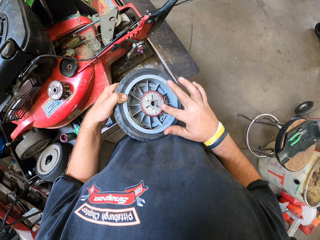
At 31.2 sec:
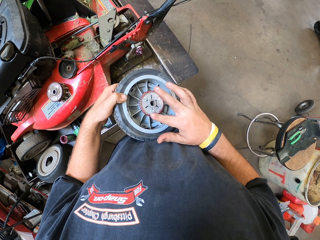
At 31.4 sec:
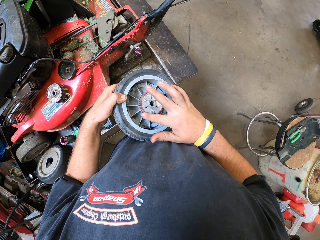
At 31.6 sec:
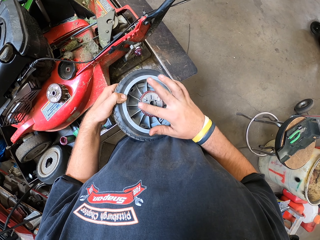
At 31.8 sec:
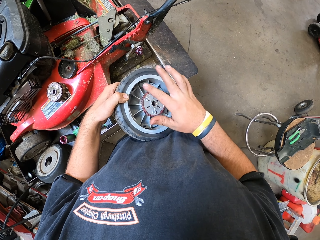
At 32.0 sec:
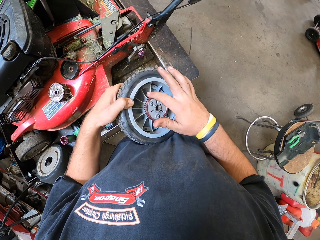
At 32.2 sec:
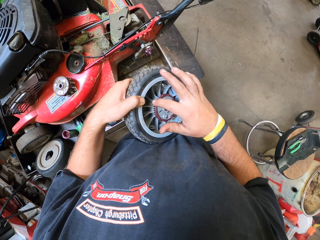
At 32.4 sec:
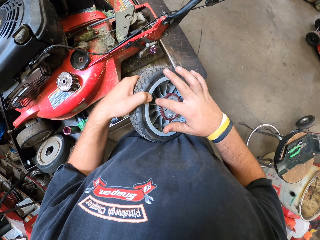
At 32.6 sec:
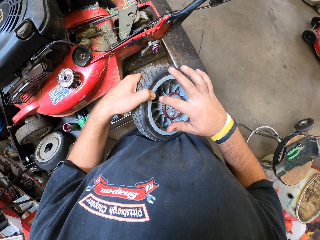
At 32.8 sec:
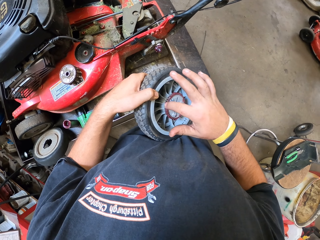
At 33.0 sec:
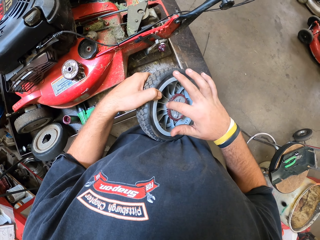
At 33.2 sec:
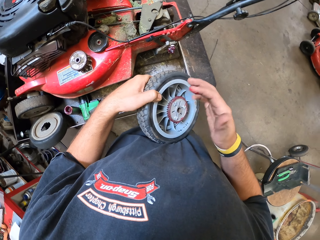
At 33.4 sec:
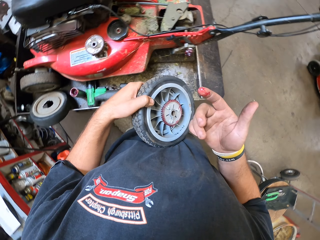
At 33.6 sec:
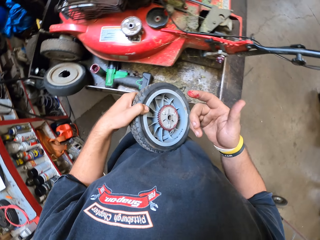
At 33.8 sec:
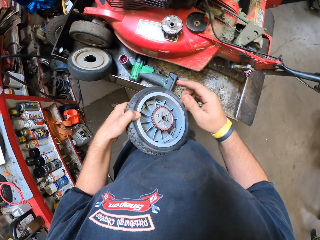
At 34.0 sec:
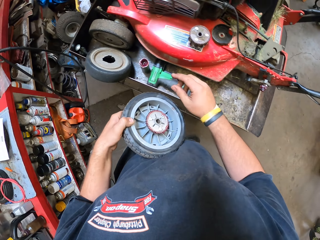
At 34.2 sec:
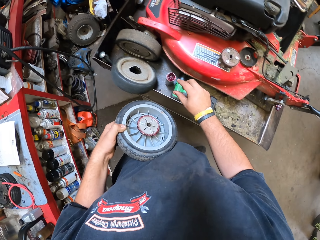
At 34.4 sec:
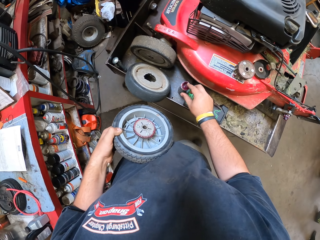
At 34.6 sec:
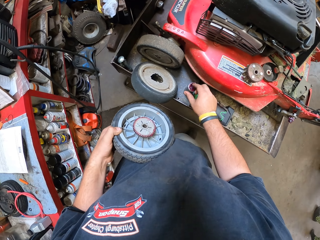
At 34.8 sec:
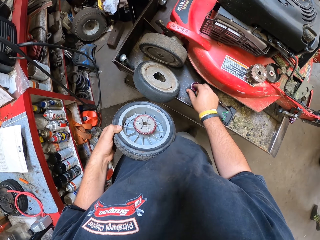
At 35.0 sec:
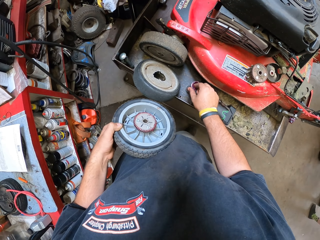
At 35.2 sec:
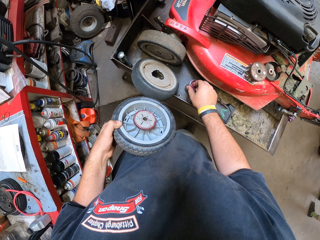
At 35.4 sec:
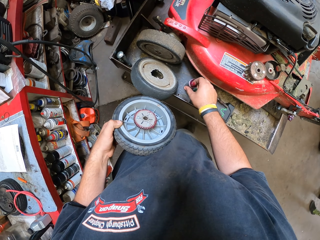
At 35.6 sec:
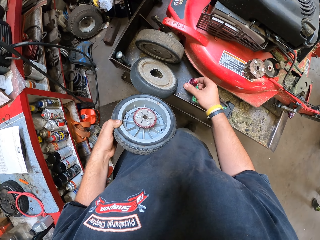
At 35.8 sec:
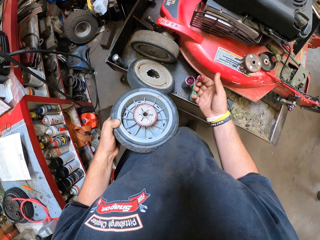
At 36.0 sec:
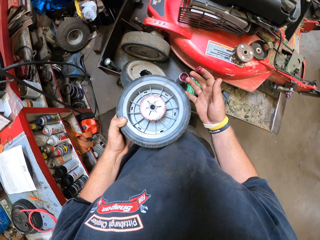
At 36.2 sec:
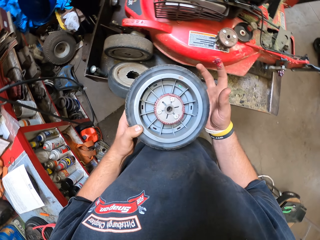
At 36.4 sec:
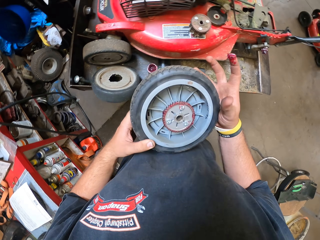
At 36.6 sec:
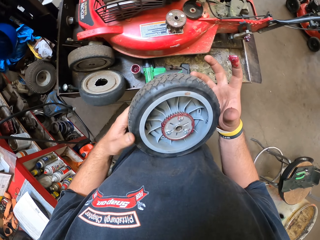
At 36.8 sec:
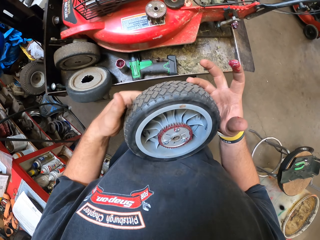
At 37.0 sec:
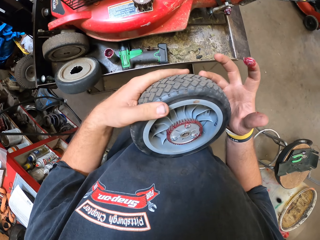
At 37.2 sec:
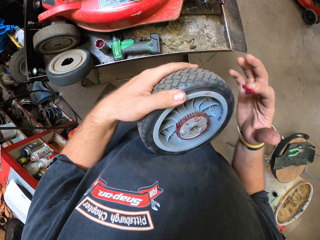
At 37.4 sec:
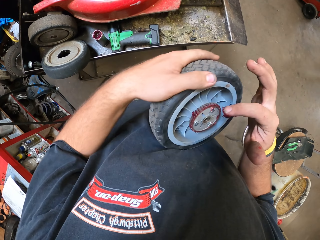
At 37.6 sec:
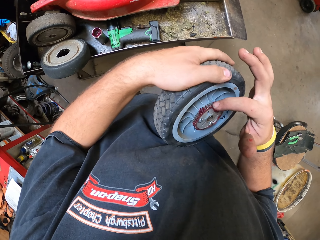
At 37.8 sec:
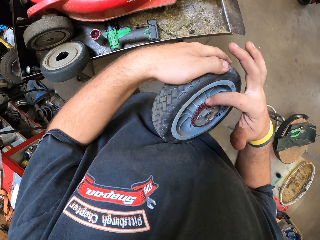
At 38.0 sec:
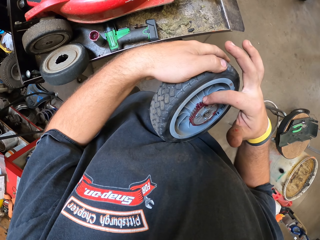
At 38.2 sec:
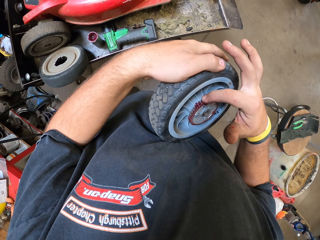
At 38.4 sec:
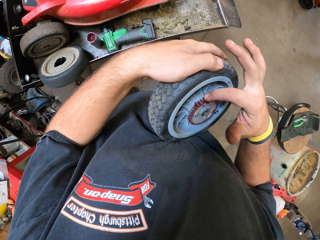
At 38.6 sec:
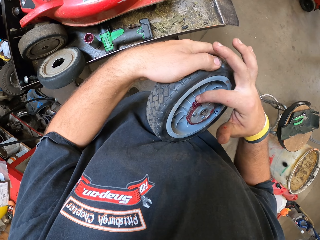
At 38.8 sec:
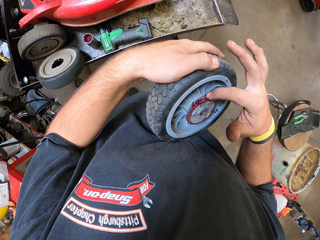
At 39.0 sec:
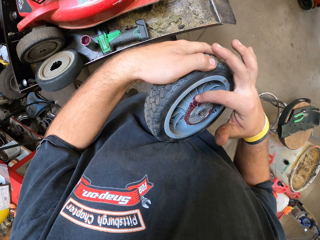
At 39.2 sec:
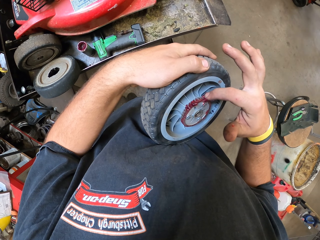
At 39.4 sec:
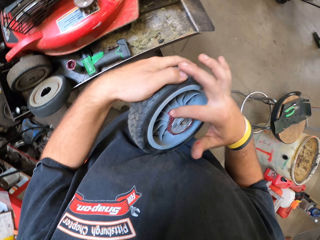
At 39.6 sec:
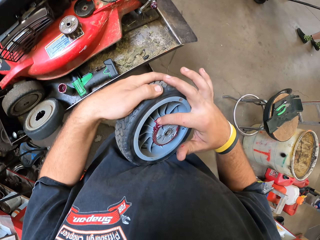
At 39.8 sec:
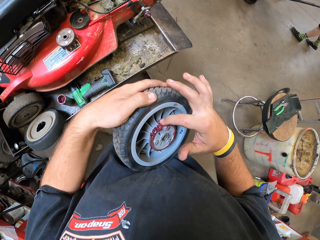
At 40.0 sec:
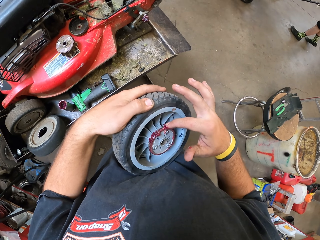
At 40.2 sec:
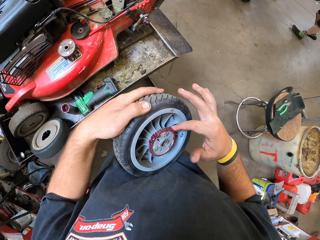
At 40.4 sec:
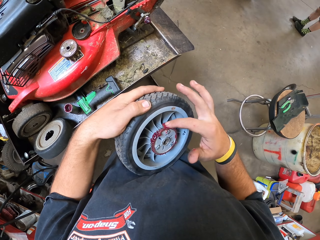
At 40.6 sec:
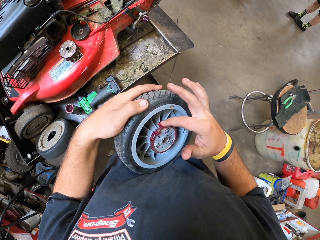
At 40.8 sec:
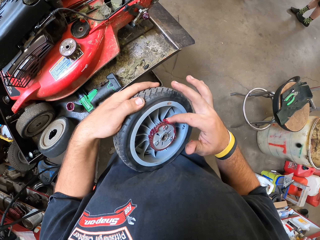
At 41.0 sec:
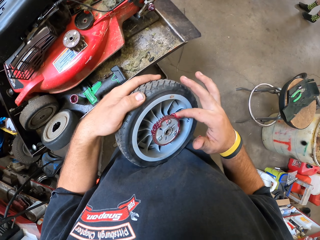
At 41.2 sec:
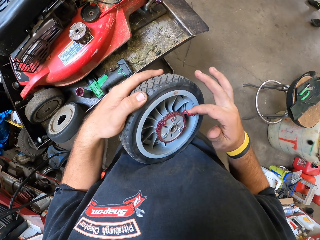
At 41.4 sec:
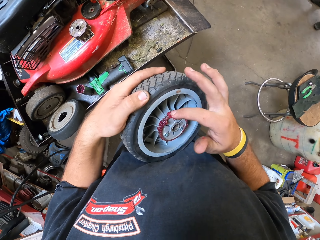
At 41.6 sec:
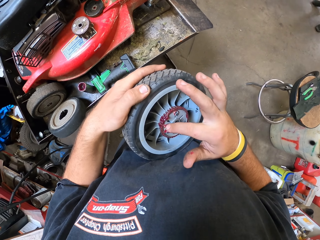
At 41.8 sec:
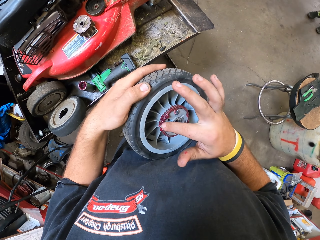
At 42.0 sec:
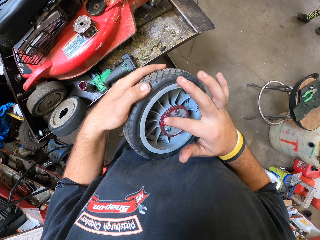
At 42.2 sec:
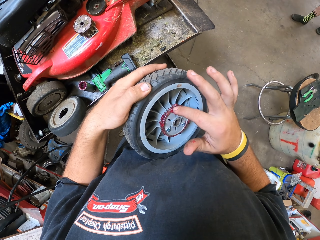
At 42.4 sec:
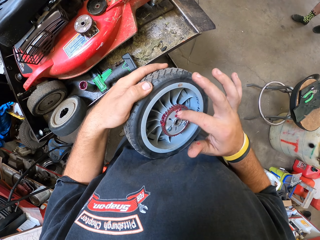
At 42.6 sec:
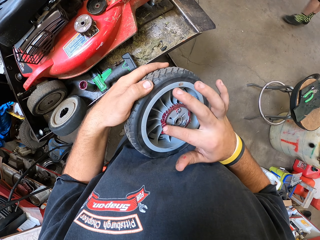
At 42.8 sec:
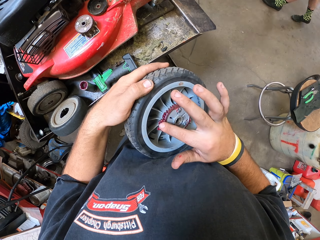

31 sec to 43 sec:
The camera wearer is greasing the tire. They pick up the glue. They spread the glue.

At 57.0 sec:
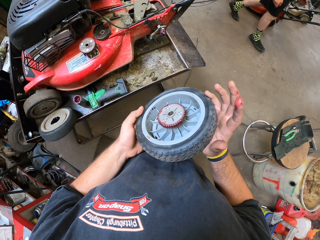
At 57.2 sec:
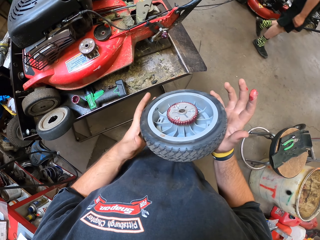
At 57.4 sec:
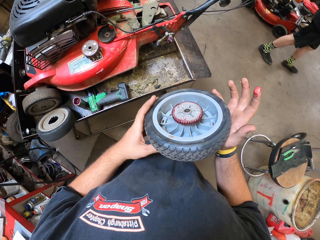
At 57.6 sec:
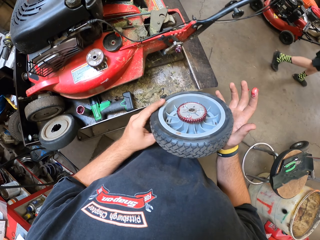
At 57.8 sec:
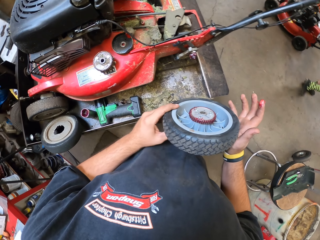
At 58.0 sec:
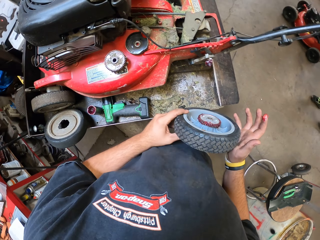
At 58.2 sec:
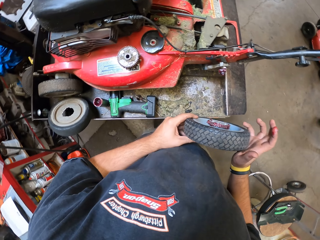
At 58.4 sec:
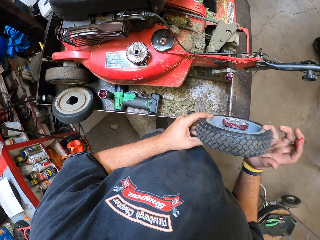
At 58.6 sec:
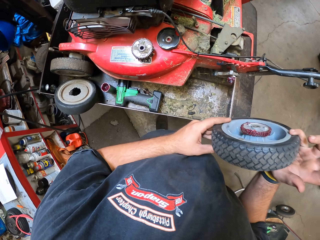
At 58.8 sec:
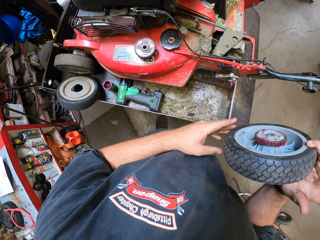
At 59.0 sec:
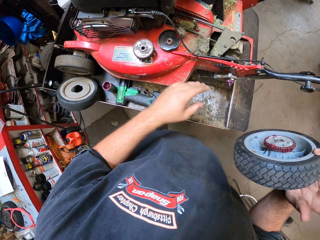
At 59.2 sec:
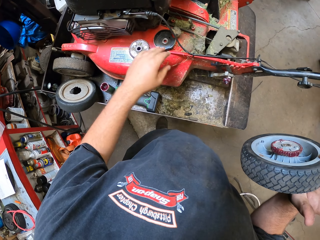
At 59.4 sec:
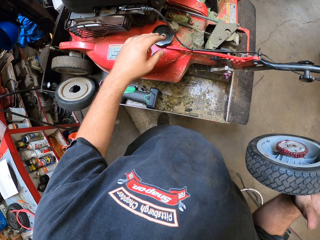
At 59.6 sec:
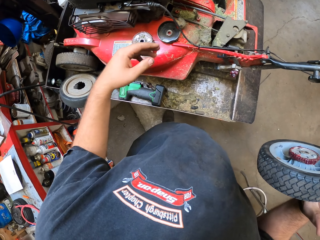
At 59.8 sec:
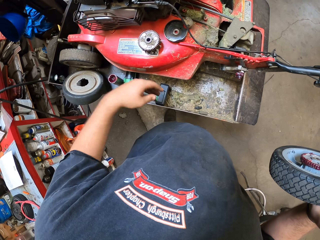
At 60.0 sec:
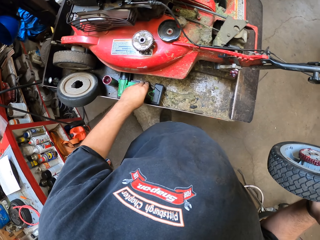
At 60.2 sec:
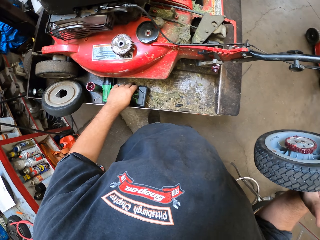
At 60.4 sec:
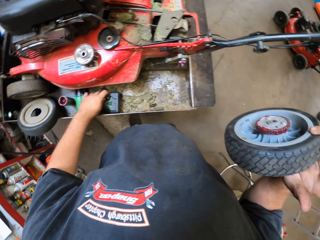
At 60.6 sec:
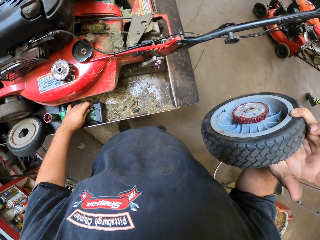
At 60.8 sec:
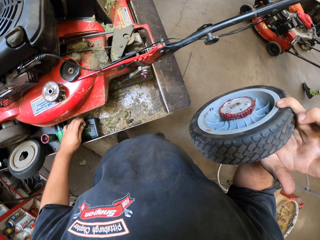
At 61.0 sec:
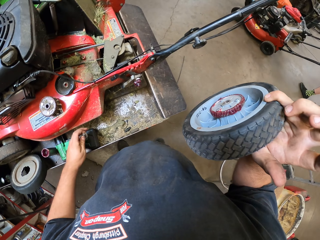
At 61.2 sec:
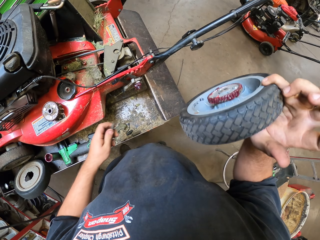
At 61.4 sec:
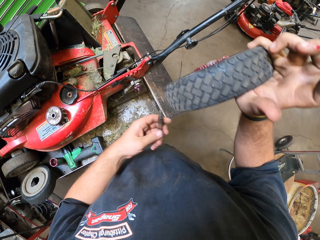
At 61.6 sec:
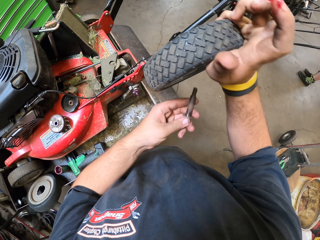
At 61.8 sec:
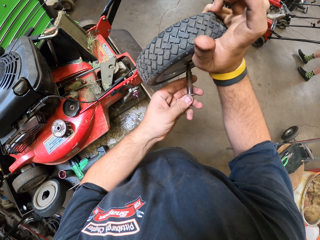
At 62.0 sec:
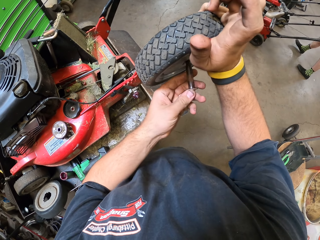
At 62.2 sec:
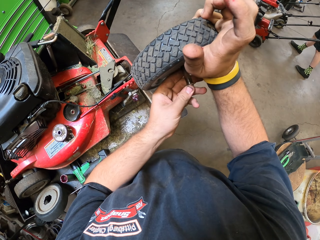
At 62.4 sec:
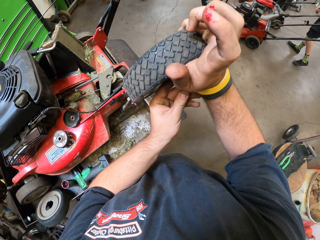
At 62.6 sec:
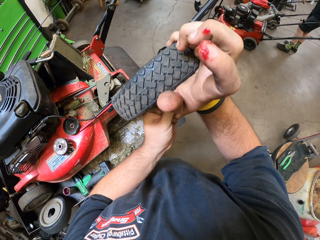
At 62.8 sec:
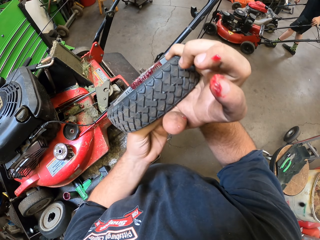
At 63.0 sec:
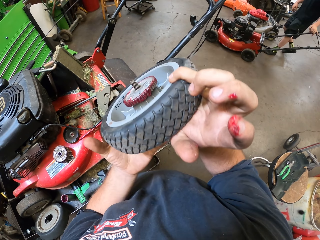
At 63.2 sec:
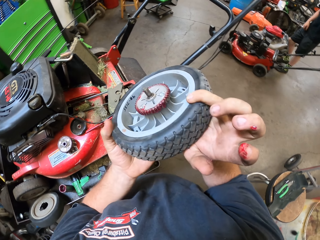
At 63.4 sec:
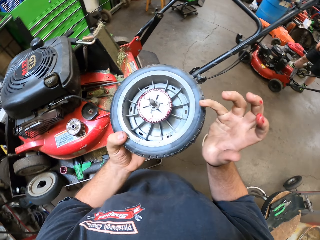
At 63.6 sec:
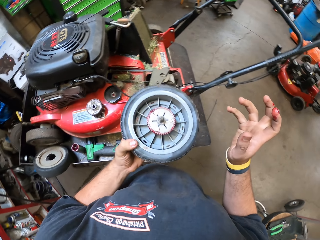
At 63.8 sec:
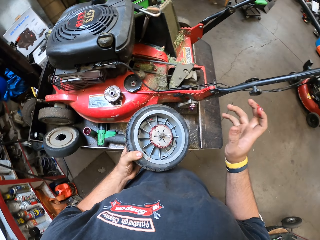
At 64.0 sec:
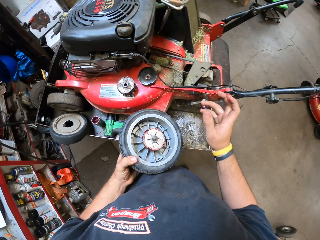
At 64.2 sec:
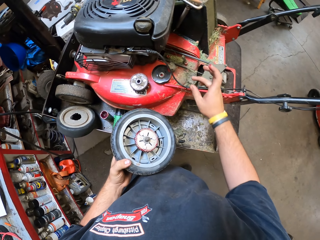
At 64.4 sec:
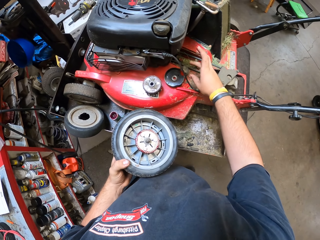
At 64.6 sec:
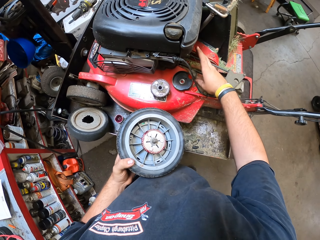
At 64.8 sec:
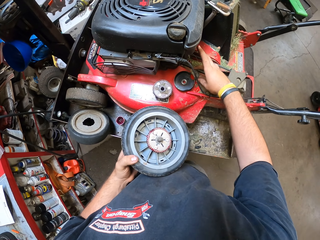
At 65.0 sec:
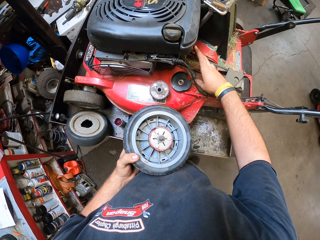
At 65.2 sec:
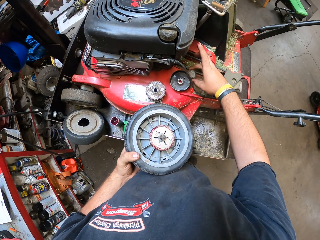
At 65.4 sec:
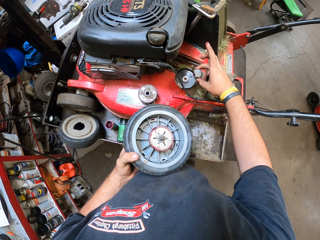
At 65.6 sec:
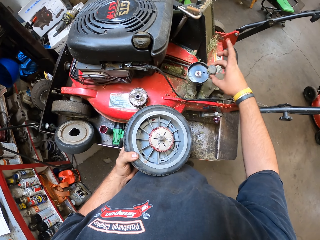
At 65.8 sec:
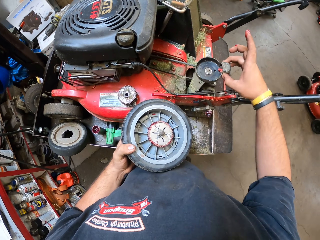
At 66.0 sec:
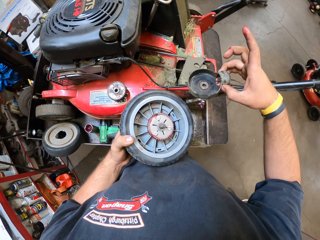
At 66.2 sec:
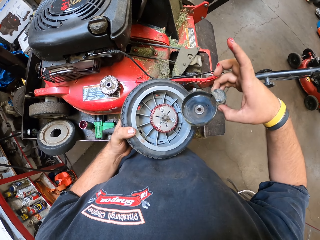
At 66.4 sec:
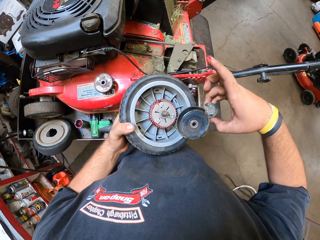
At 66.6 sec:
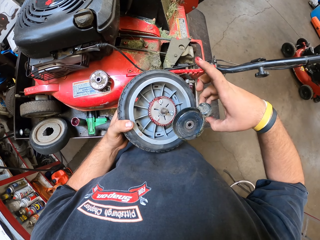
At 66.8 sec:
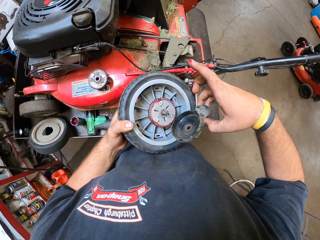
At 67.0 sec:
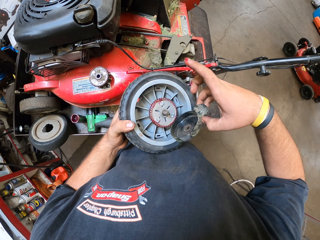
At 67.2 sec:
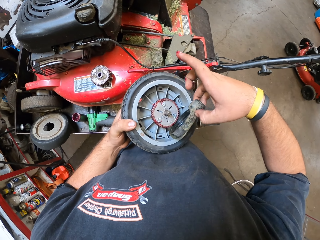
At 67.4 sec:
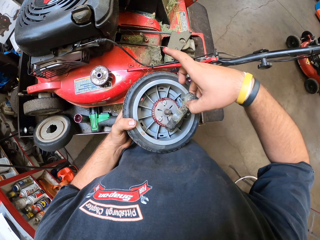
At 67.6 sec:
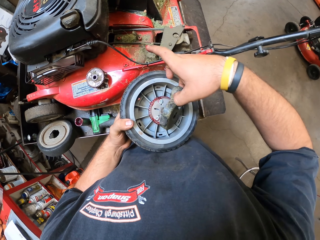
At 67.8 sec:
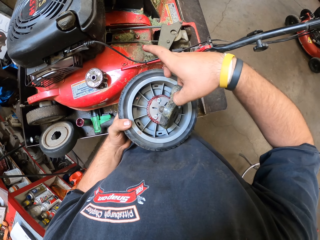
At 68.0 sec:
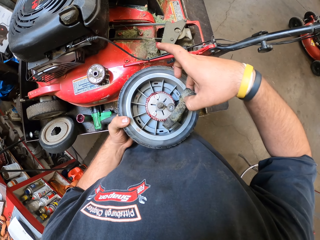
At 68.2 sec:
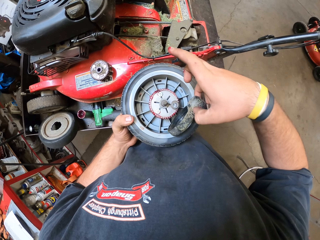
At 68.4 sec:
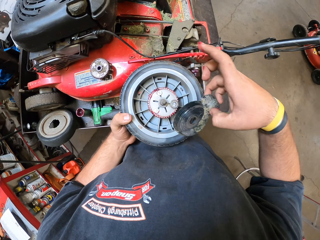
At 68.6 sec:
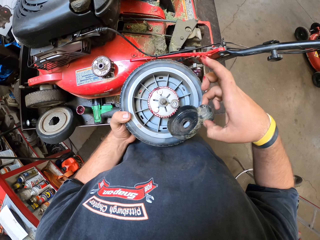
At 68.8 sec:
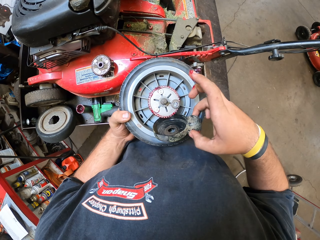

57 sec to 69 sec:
The camera wearer turns the tire. They pick up the nut. They insert the nut in the tire. They pick up the wheel cover.
